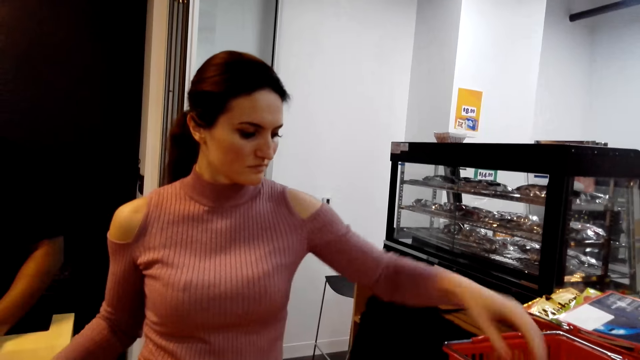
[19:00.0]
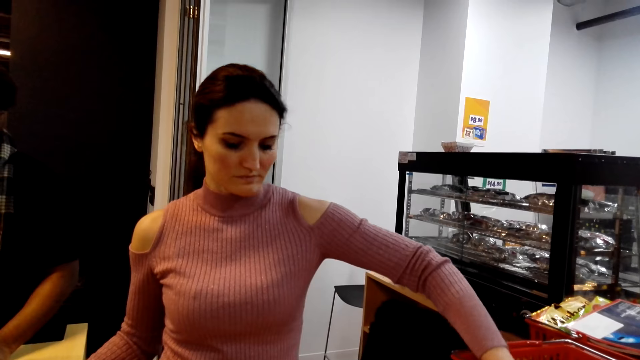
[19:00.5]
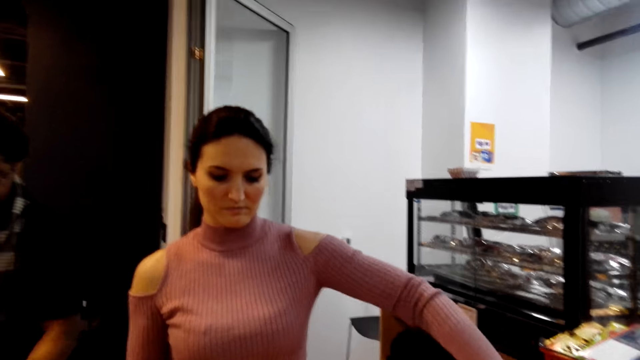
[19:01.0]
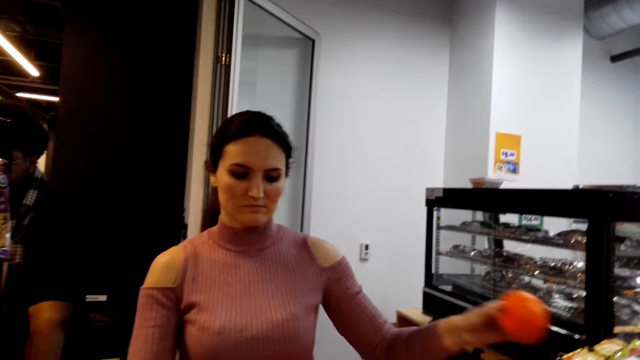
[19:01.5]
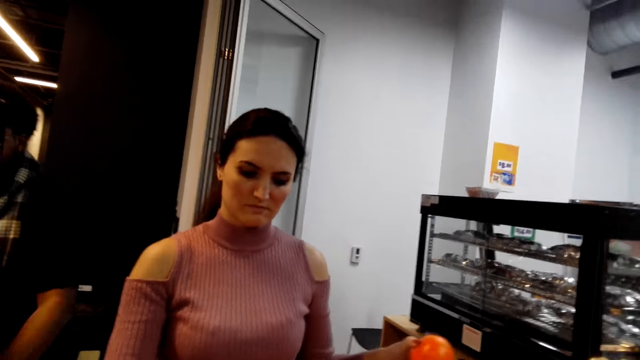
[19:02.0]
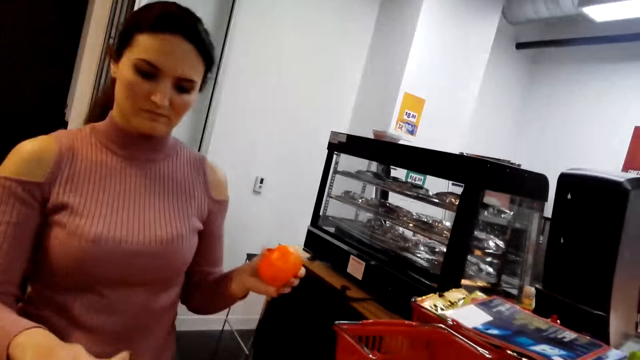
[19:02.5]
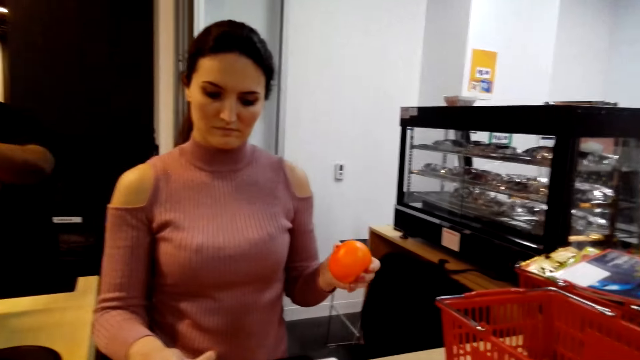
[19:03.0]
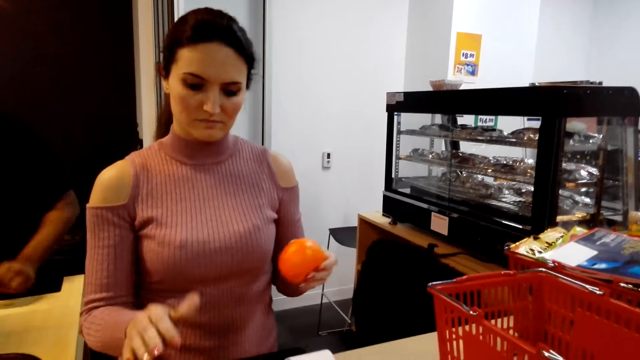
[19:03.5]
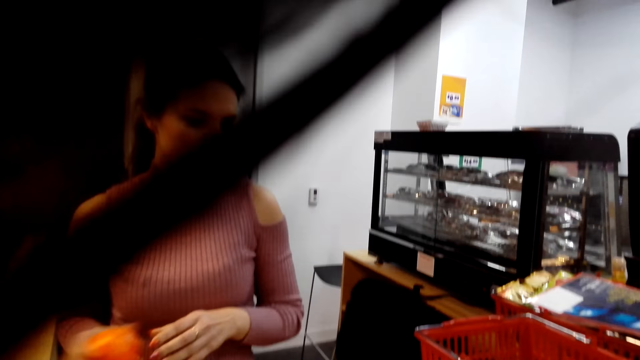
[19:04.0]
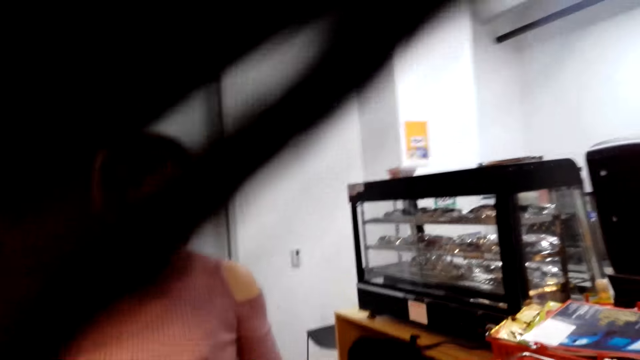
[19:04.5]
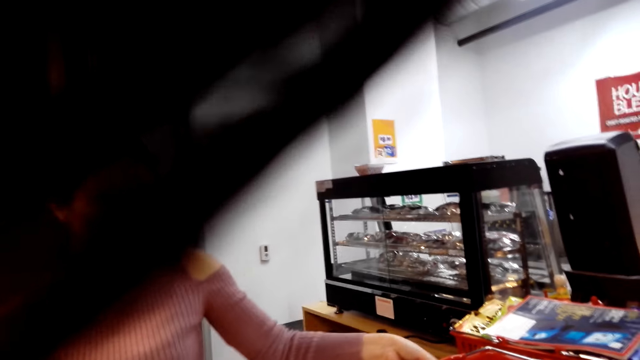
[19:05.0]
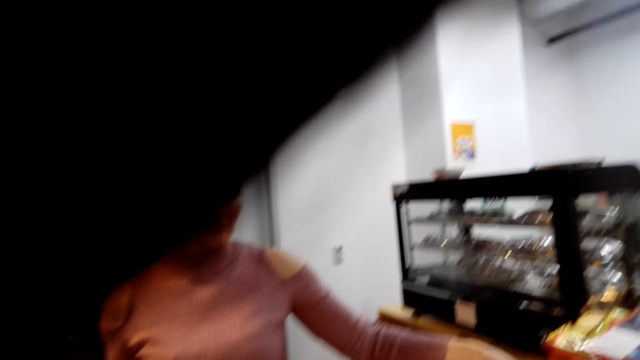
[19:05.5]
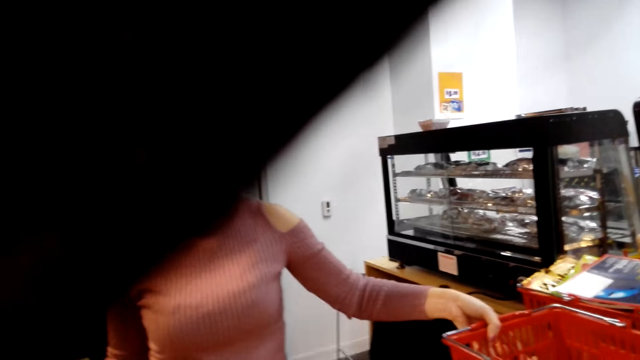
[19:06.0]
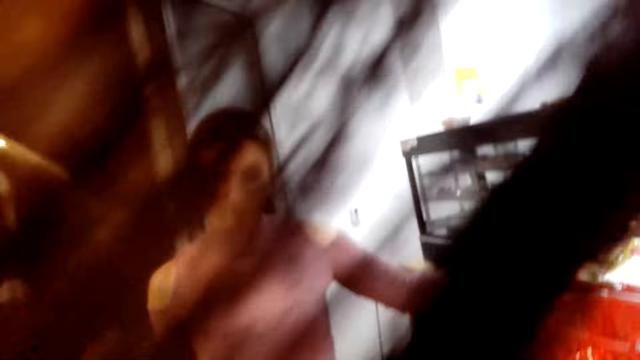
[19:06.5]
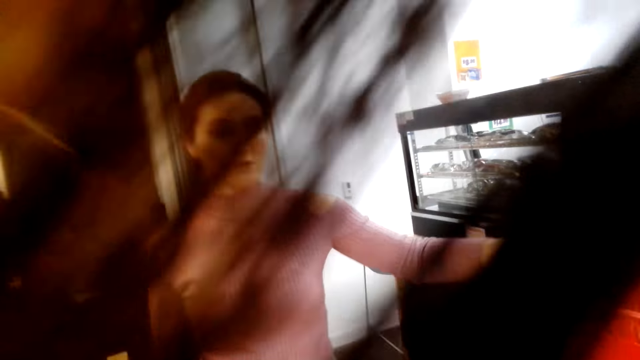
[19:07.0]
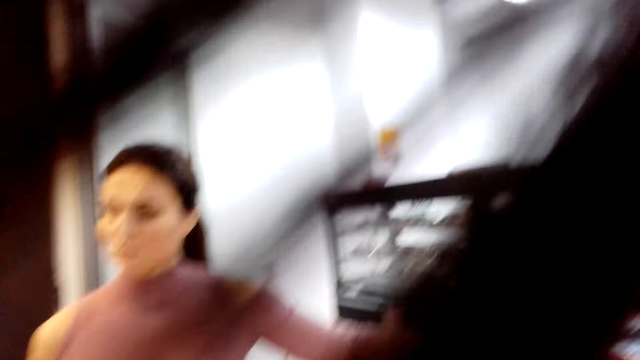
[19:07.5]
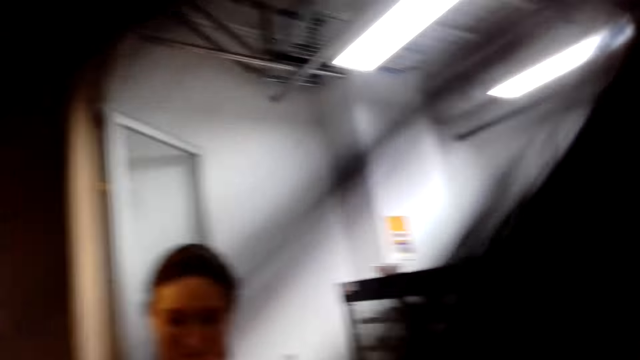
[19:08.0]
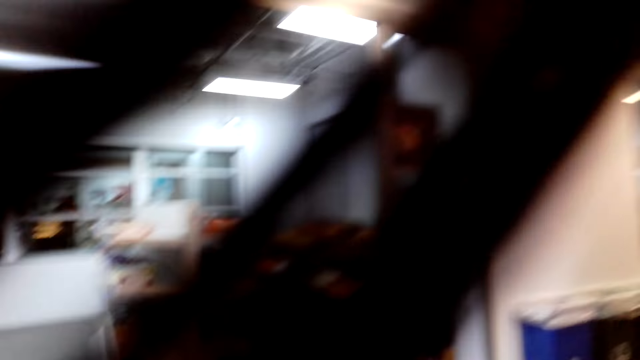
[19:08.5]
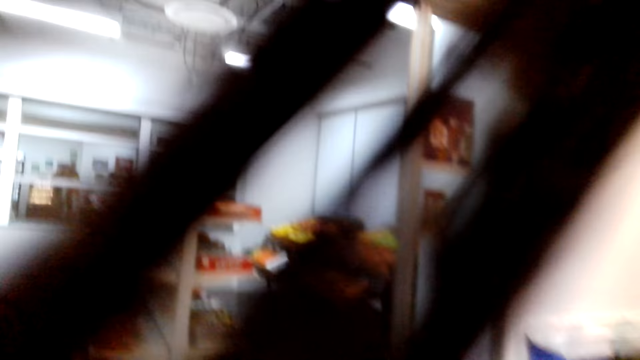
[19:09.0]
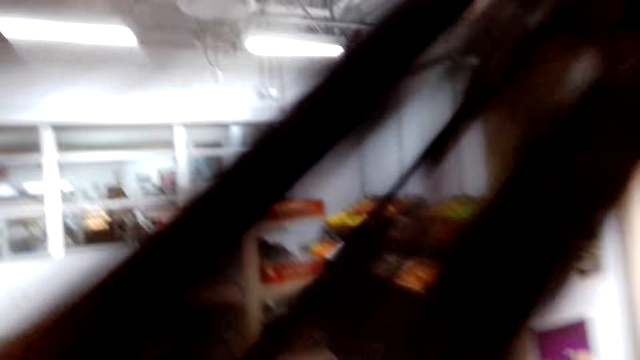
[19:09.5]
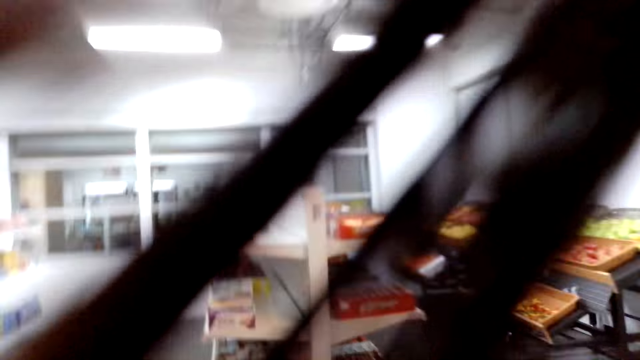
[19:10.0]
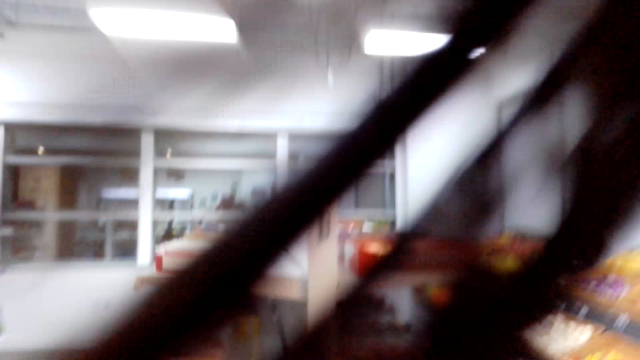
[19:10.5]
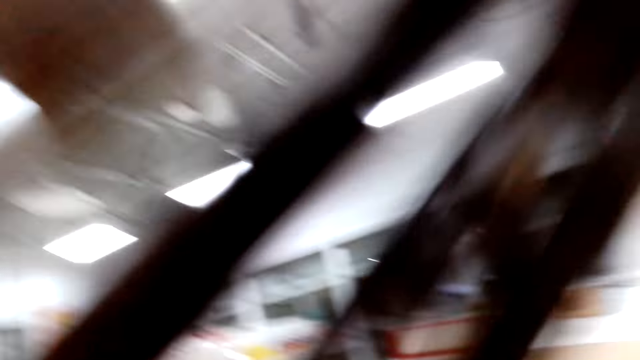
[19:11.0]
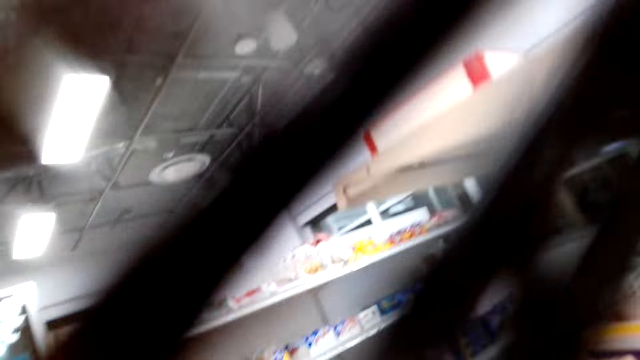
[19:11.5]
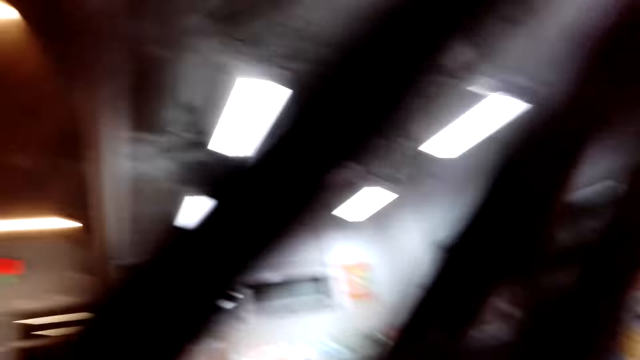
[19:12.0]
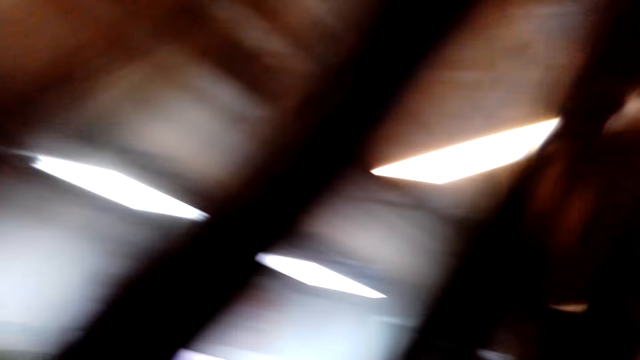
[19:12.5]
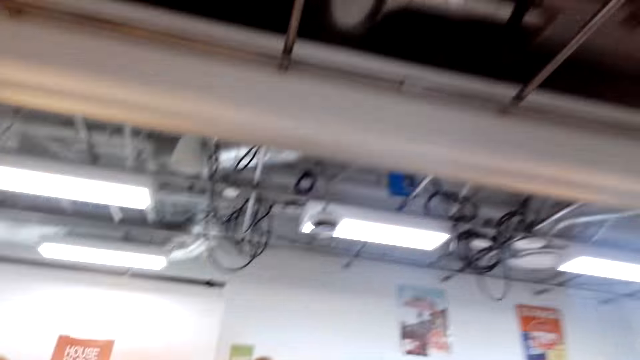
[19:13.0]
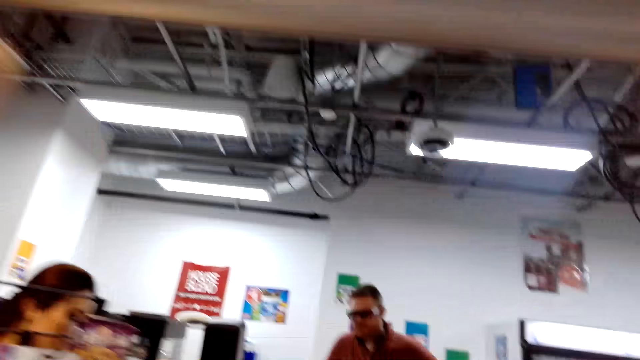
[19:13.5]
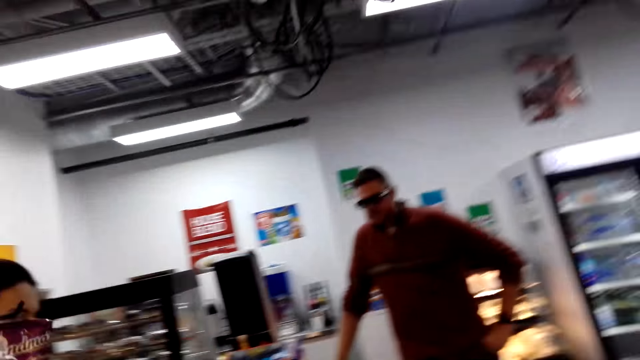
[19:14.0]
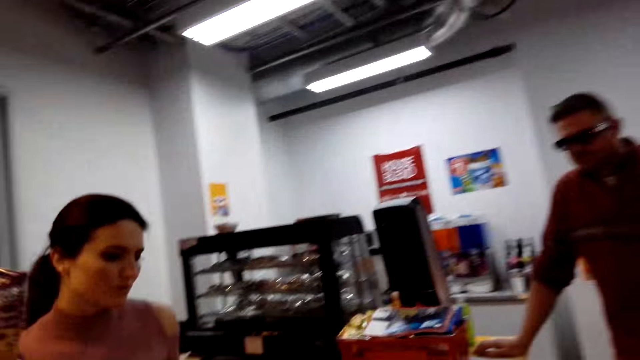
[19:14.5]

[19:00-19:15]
The cashier puts something on the side and picks goods from the tray. The cashier scans the commodities price and picks the goods from the tray. The camera wearer looks around. They walk around.

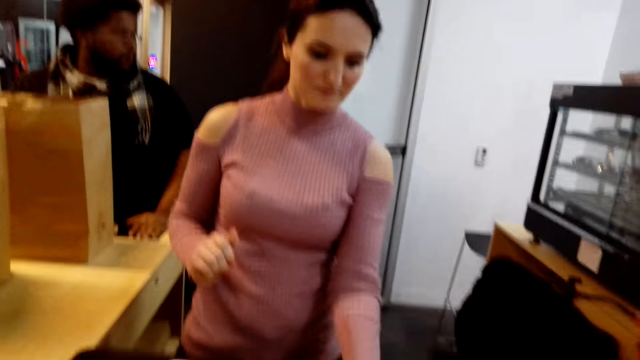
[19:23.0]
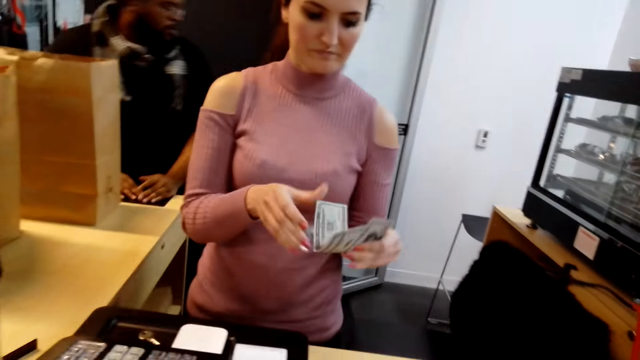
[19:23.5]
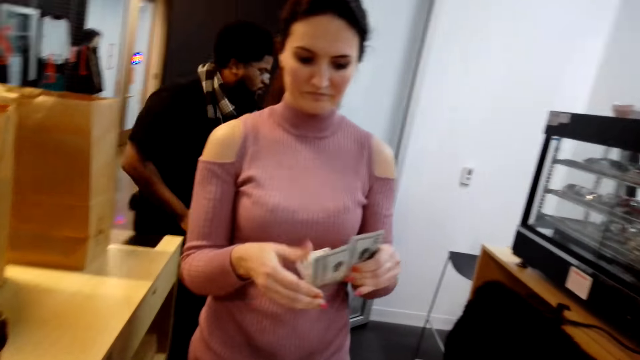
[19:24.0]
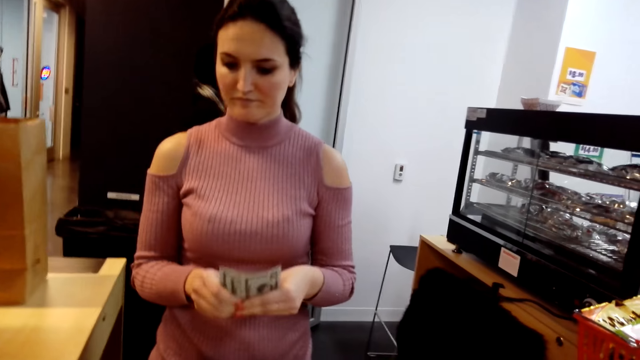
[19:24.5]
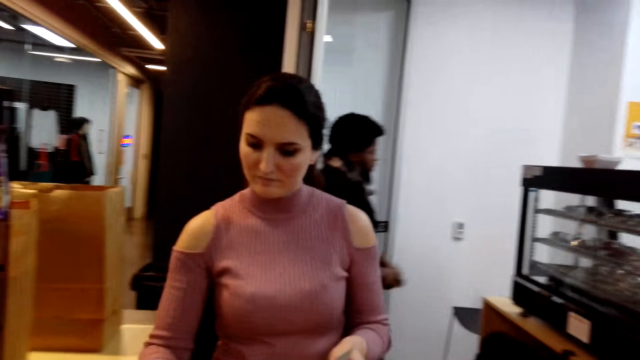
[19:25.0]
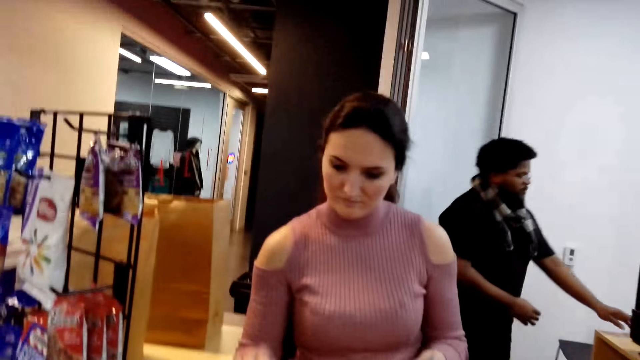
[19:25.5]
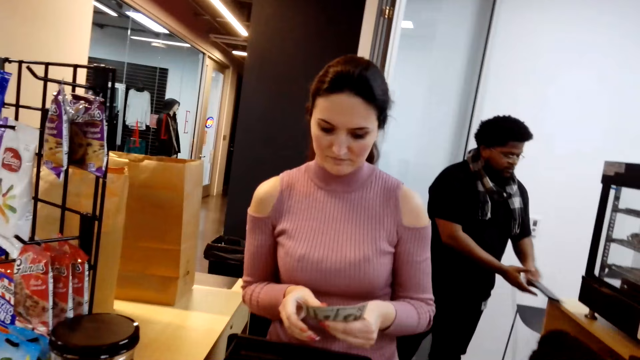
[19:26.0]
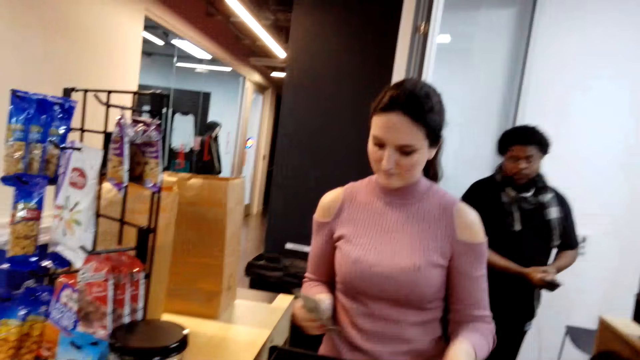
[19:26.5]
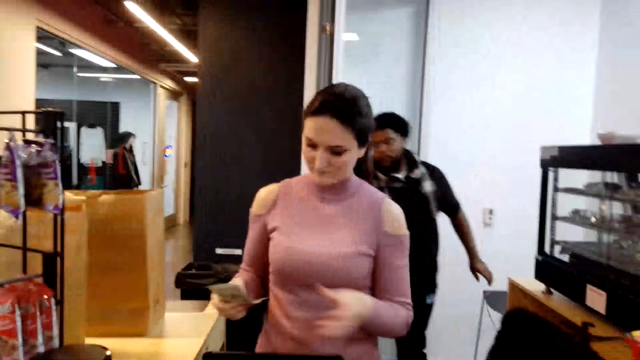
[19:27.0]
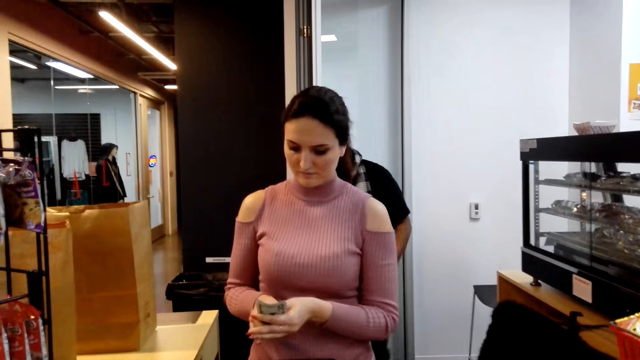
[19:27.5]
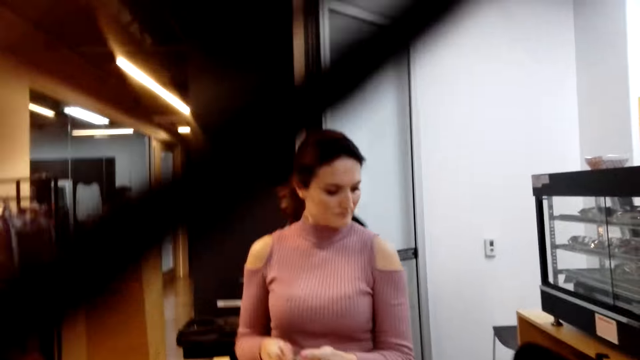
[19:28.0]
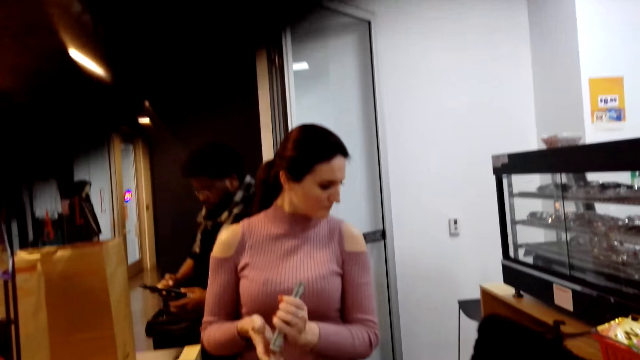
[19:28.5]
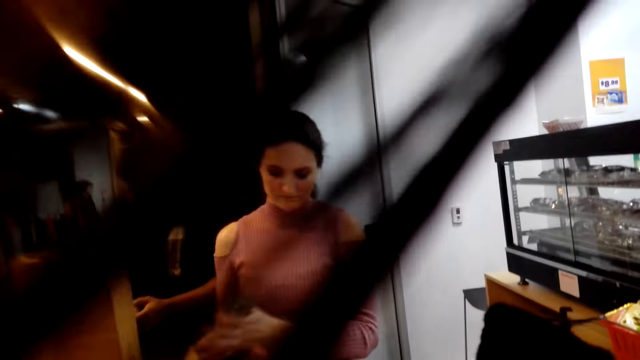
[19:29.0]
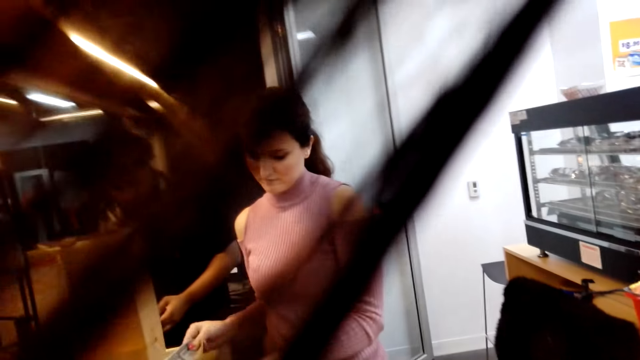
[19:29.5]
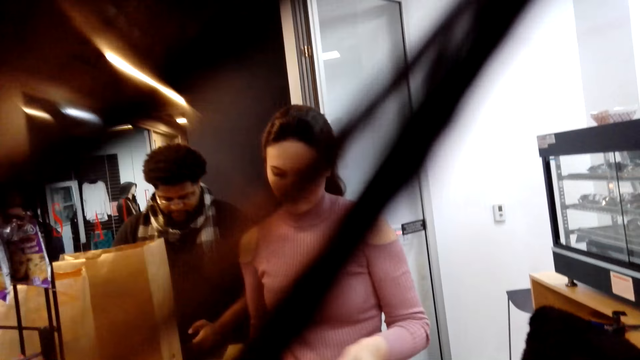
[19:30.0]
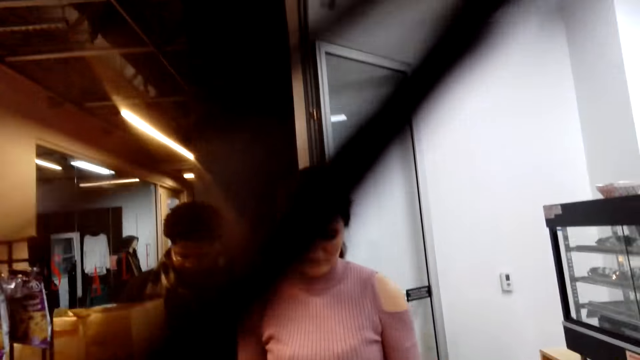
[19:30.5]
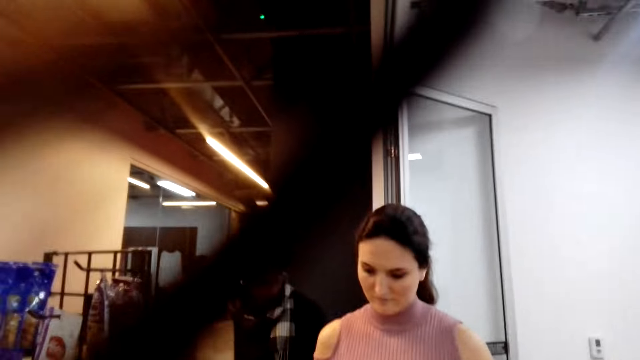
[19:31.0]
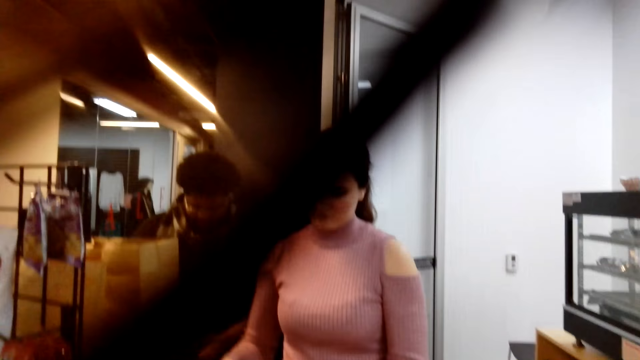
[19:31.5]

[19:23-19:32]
The cashier picks something. The cashier picks cash from the camera wearer on the counter and counts the cash. The camera wearer looks around.
